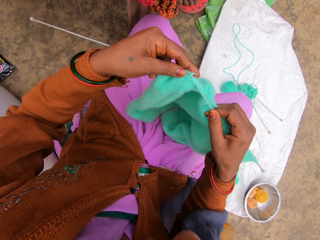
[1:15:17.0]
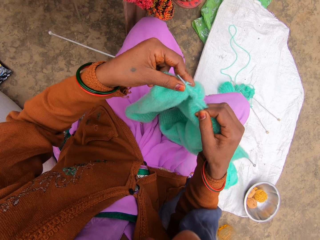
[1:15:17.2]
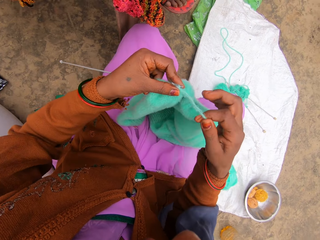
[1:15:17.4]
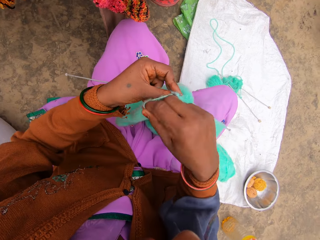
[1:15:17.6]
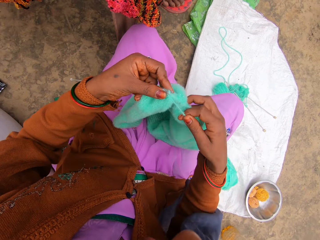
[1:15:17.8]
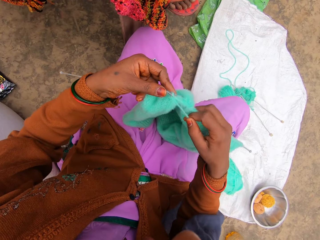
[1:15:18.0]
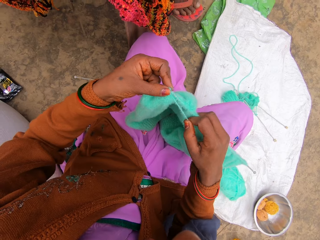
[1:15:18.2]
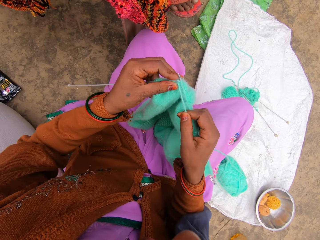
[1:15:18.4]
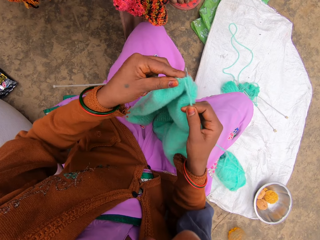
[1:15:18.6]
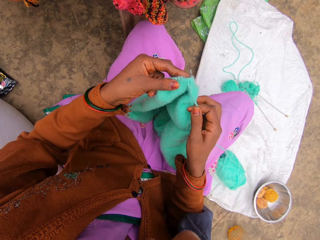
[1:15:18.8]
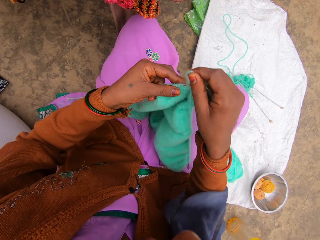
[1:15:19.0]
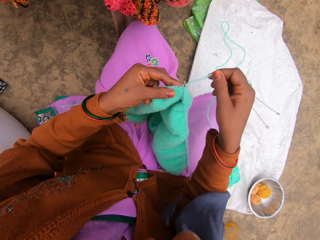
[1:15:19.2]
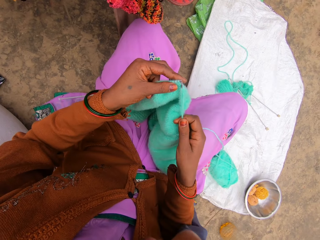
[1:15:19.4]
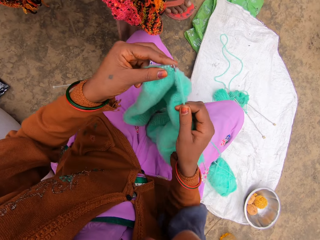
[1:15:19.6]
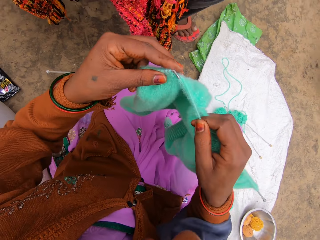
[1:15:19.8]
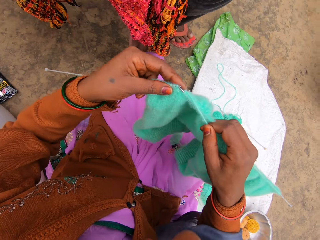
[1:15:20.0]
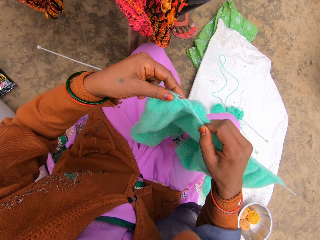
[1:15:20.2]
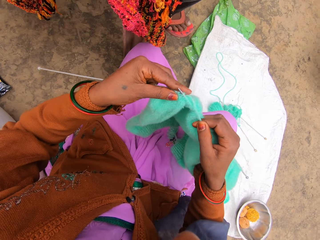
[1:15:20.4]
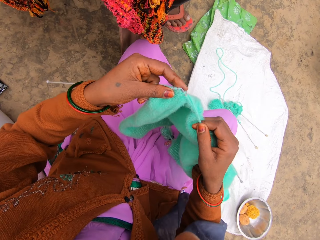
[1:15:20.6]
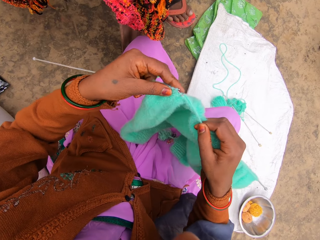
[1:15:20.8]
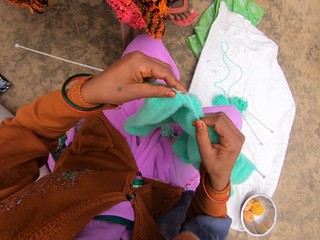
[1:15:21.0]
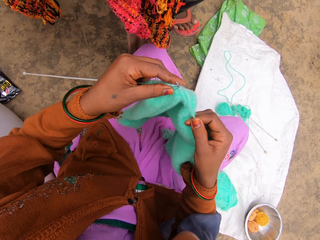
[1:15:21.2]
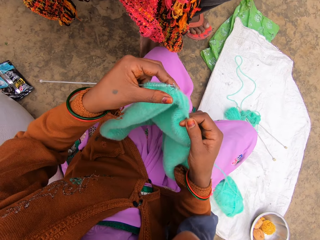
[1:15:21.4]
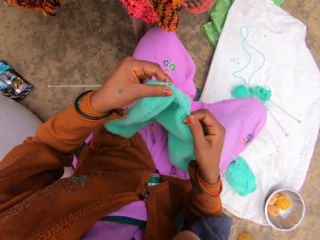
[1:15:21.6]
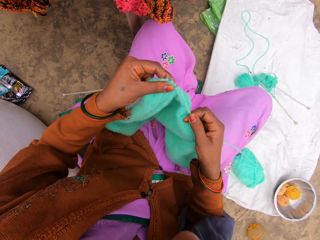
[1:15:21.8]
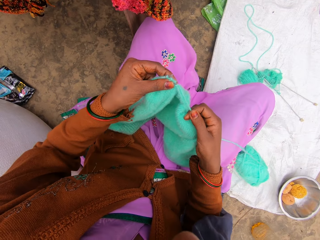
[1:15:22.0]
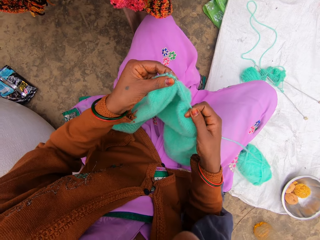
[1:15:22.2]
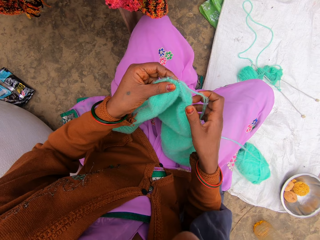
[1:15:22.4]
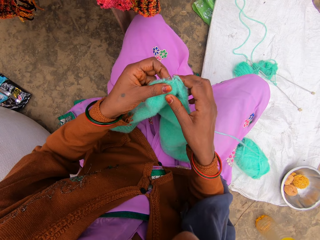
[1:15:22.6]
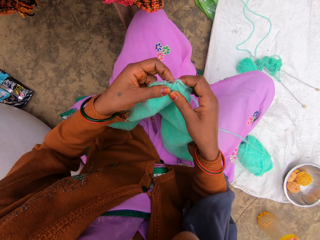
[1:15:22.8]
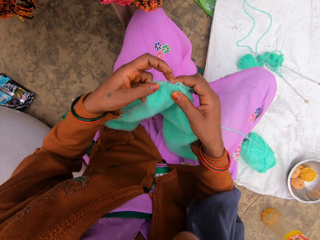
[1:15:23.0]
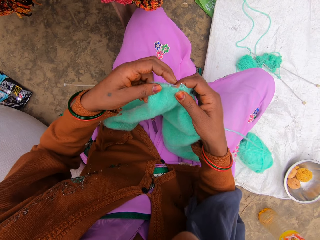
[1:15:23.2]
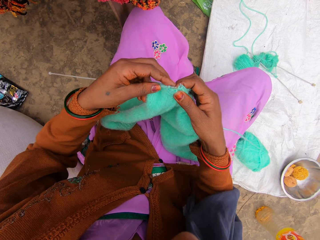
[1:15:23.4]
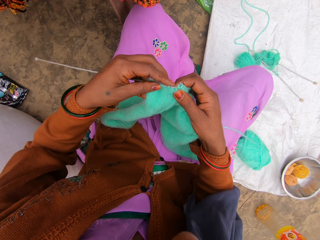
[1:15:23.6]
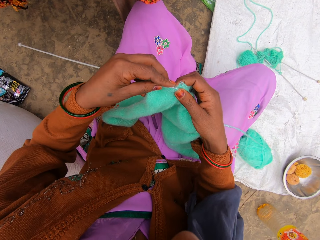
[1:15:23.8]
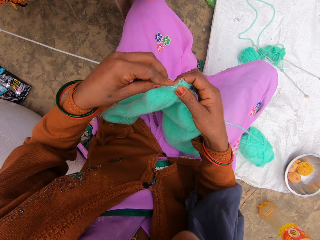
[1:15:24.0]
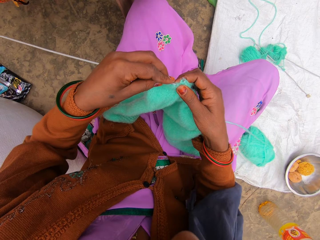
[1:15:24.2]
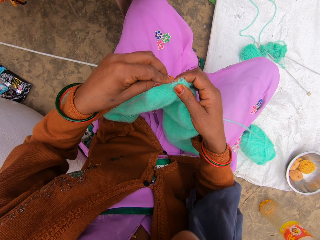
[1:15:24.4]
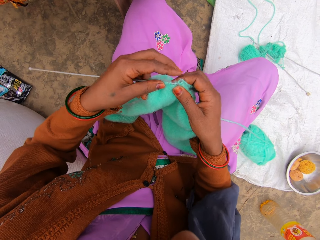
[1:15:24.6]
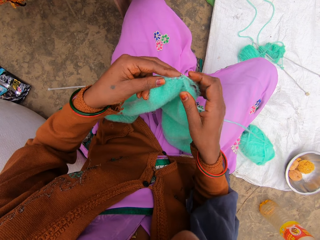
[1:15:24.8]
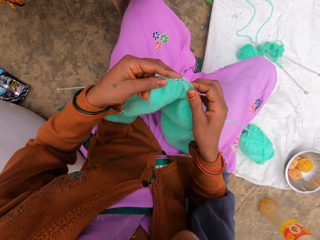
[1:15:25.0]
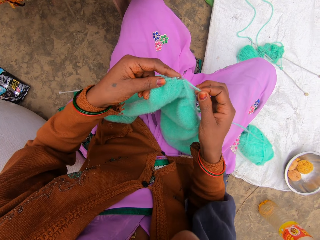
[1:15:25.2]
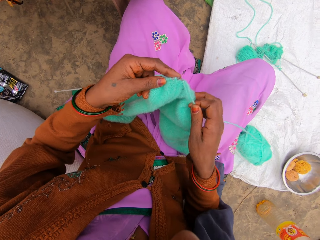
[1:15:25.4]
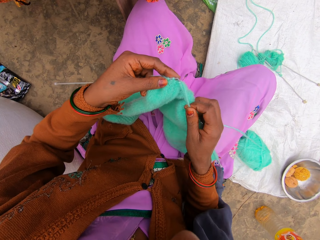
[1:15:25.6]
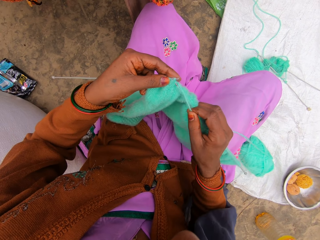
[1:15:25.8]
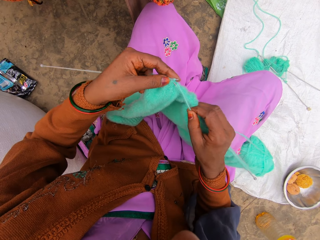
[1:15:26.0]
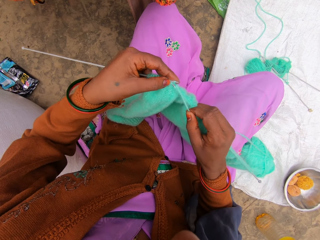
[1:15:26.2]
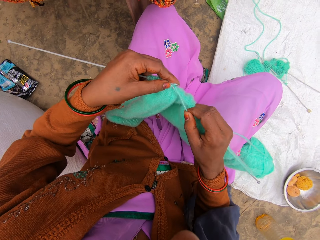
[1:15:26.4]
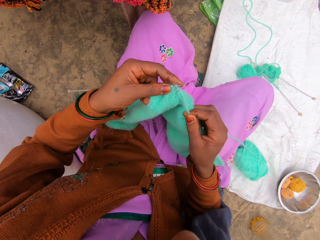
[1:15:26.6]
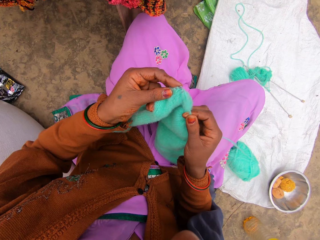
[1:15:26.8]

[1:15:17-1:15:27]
Another person talks.

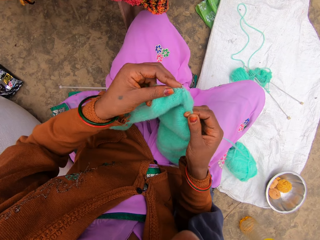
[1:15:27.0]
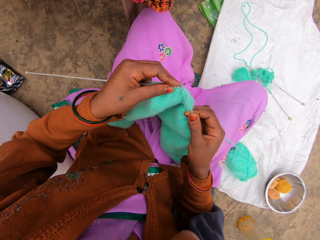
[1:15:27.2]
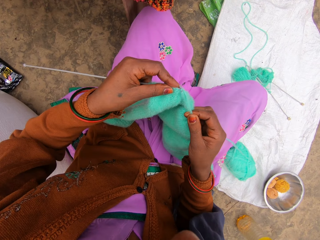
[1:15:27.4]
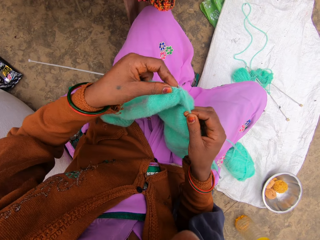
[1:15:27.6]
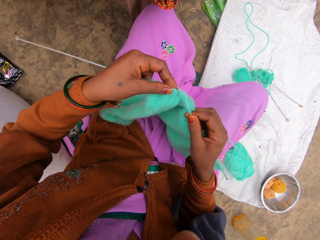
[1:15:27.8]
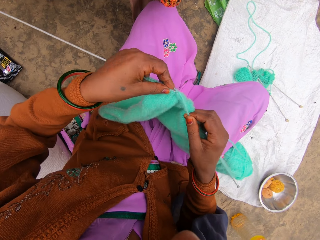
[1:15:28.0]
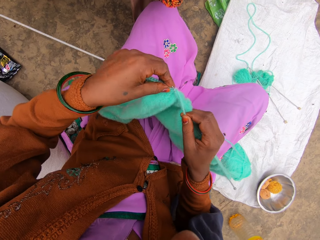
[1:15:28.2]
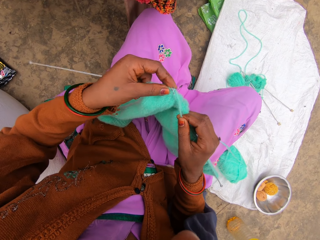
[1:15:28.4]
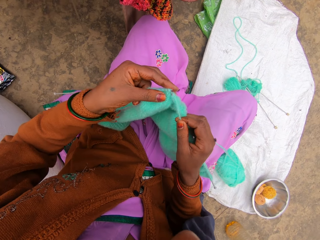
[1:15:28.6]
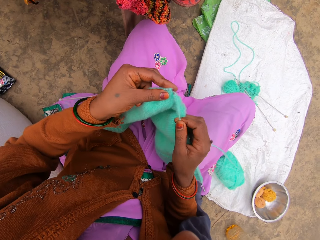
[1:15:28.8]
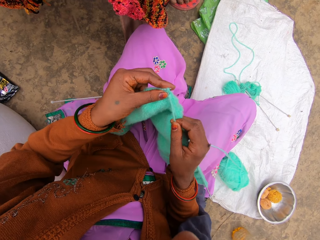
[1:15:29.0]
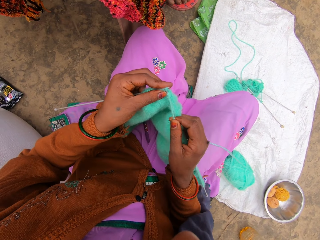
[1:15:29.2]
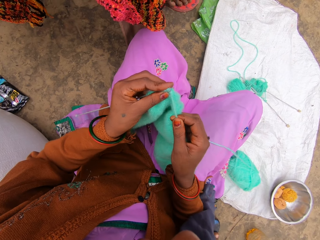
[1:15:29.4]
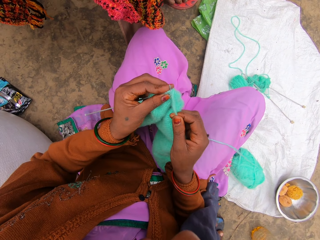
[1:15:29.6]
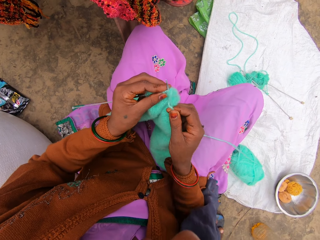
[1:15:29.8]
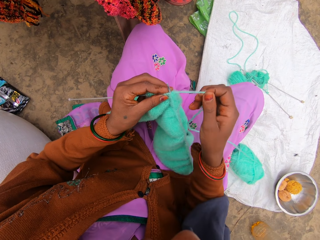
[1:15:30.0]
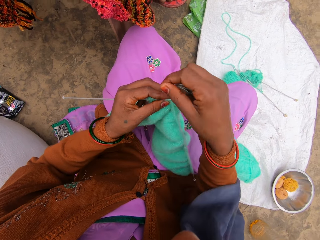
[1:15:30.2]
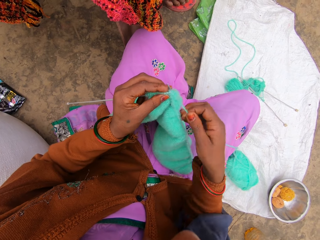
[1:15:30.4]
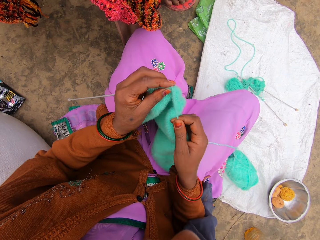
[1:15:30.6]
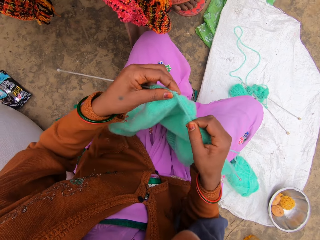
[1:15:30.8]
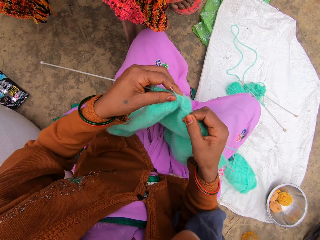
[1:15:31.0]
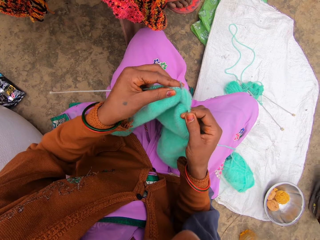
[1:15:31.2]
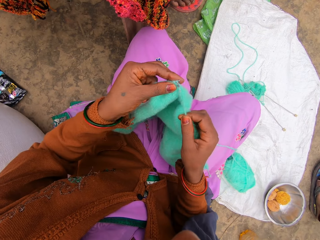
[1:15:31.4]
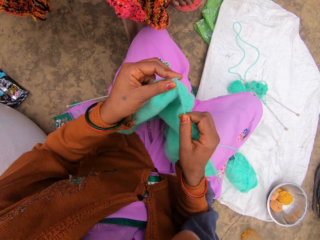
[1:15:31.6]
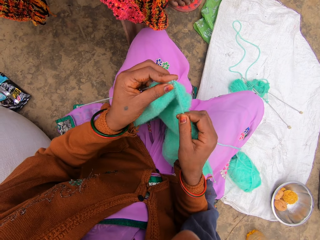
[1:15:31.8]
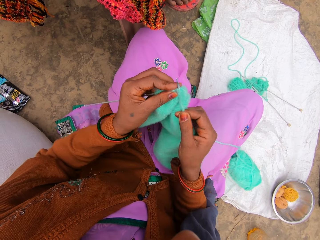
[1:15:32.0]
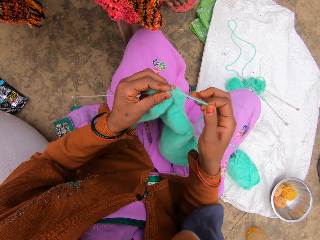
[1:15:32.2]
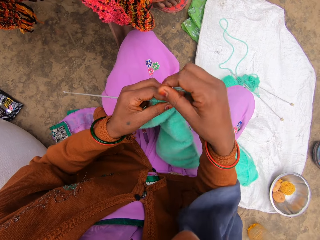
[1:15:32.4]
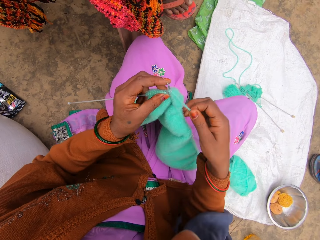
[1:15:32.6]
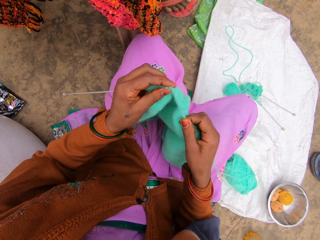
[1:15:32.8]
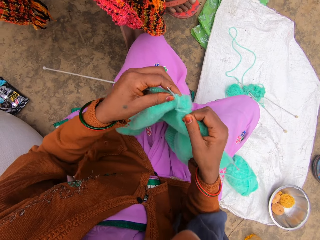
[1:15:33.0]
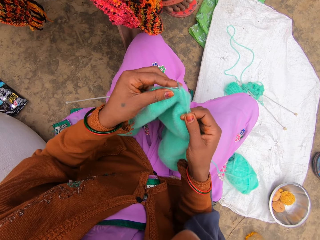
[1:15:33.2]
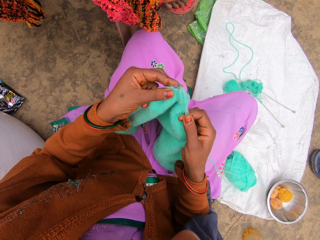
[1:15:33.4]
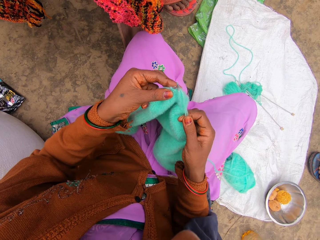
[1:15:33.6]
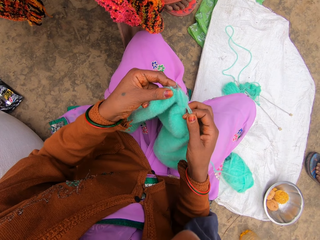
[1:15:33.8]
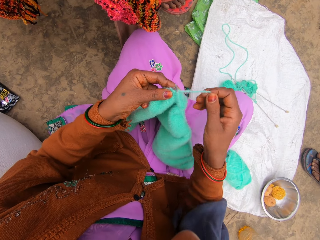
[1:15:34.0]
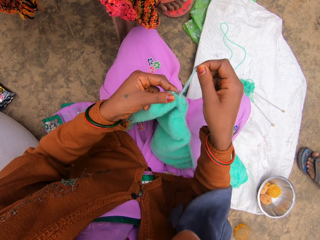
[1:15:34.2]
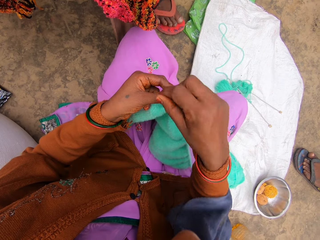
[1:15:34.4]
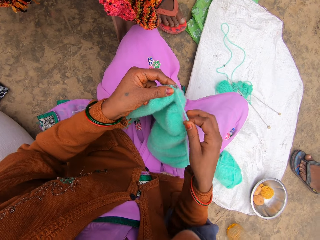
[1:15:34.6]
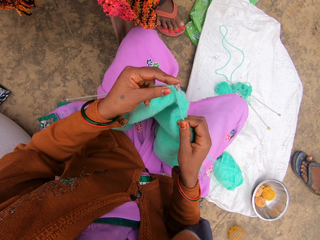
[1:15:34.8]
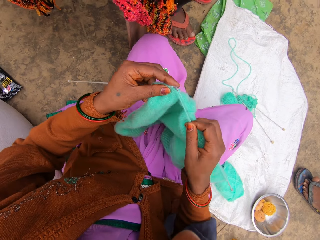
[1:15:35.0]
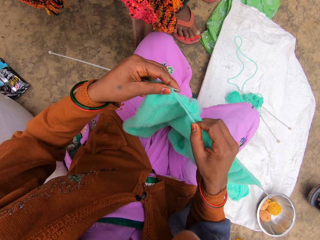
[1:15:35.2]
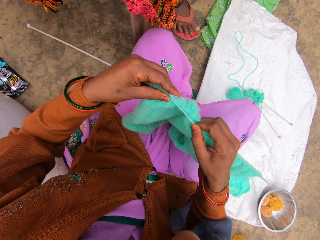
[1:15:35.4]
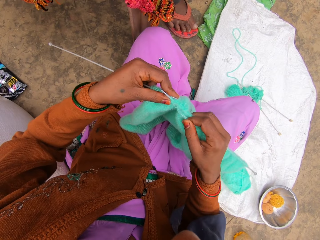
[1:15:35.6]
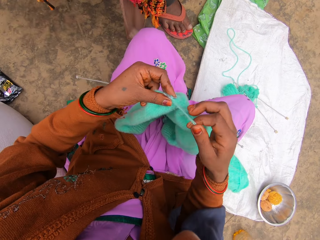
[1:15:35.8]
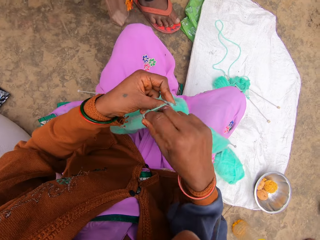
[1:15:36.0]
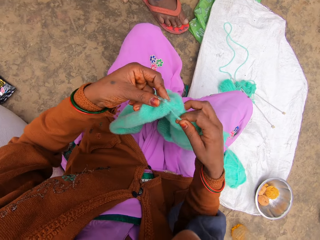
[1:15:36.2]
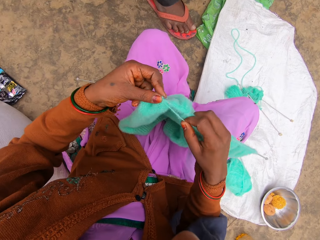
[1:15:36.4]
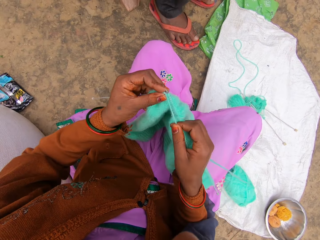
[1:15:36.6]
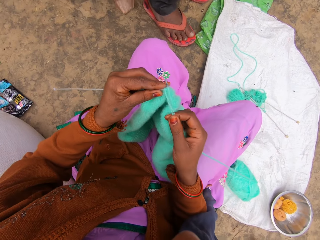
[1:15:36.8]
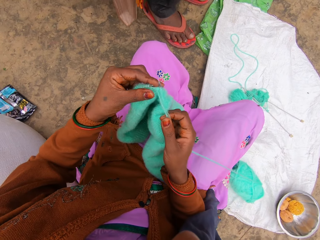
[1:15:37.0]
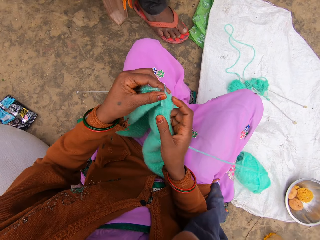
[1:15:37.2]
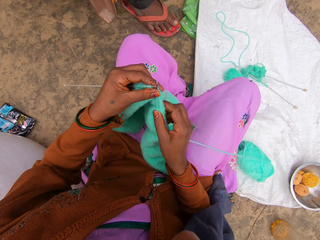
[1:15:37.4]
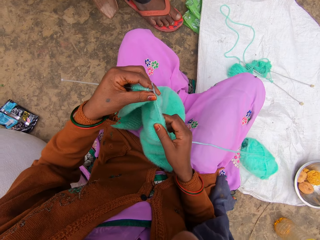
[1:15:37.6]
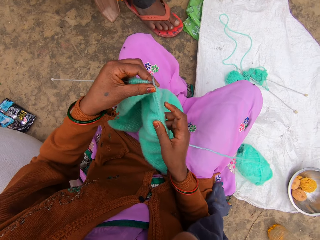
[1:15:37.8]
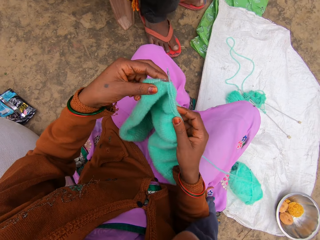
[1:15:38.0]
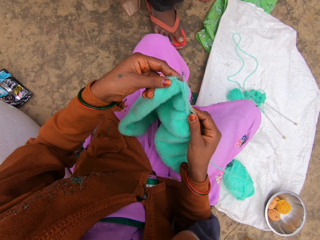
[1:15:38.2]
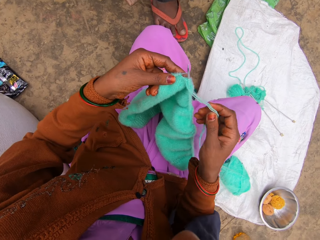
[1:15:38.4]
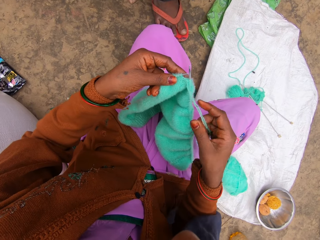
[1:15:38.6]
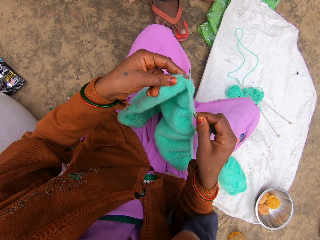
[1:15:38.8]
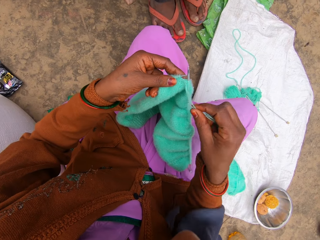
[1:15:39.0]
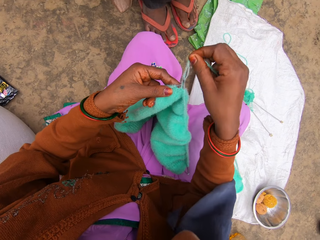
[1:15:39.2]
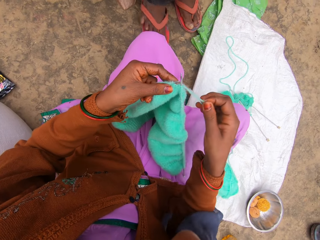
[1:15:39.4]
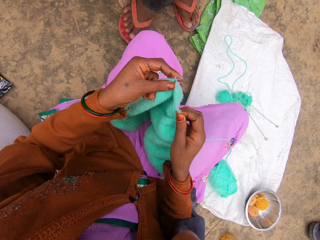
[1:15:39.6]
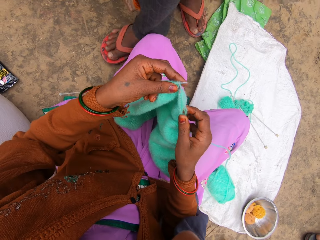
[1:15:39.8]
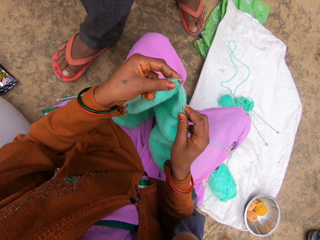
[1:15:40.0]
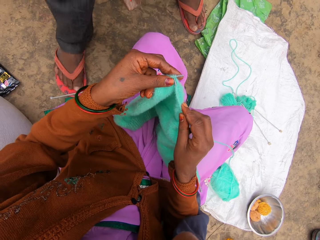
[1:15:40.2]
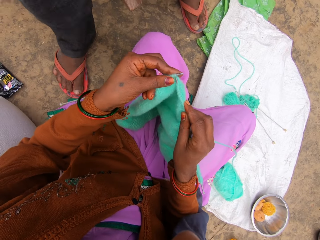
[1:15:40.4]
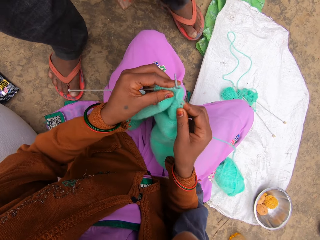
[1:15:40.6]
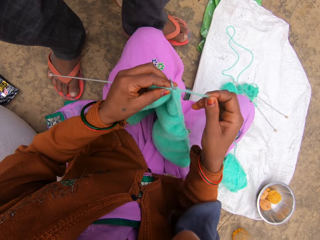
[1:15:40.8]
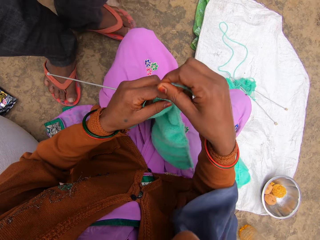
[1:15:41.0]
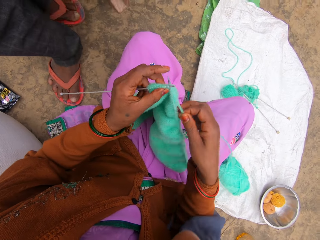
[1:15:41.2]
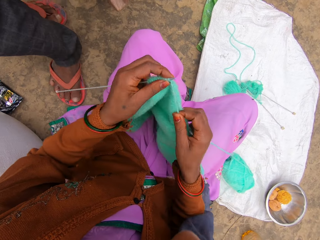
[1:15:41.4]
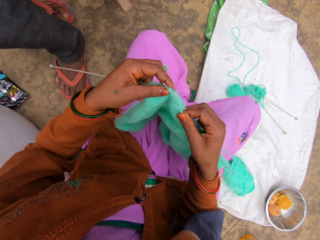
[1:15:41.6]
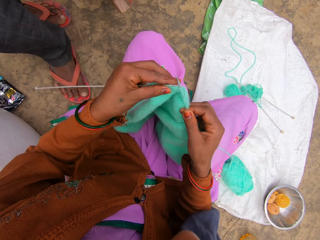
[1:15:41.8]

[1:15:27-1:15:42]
The camera wearer talks. Another person talks. The camera wearer talks.
